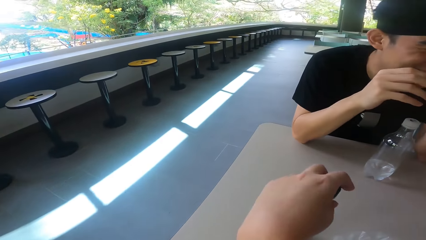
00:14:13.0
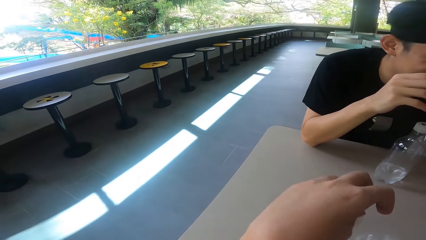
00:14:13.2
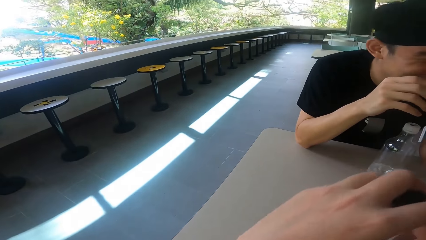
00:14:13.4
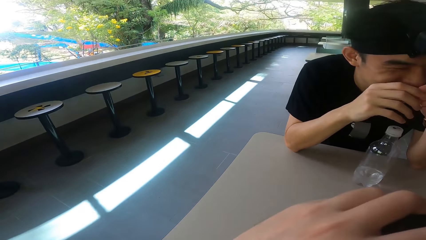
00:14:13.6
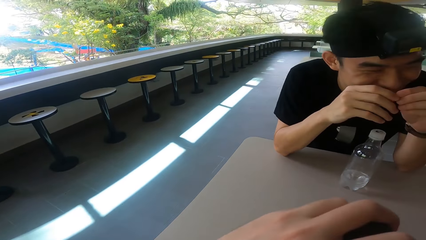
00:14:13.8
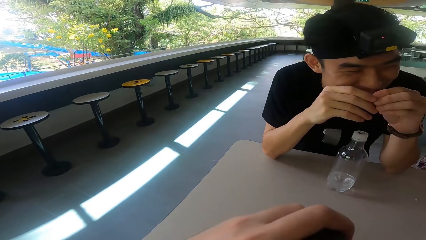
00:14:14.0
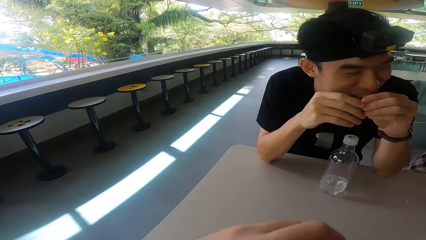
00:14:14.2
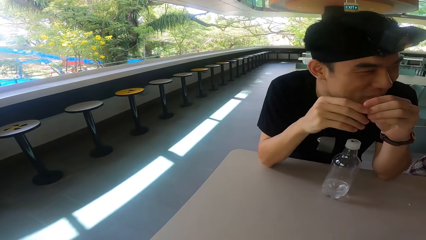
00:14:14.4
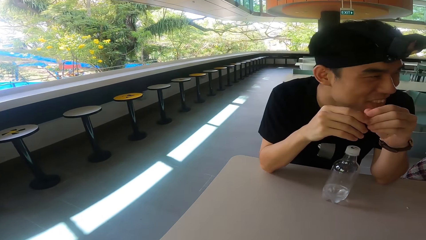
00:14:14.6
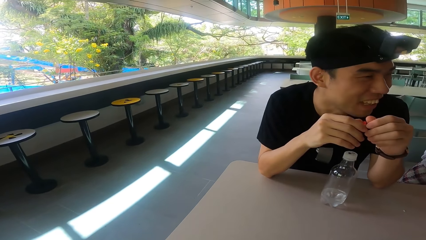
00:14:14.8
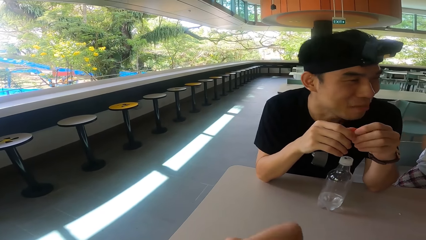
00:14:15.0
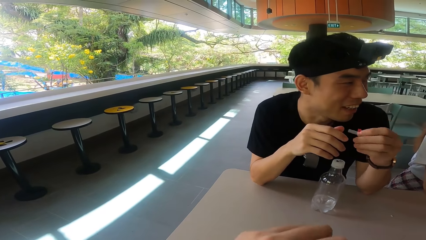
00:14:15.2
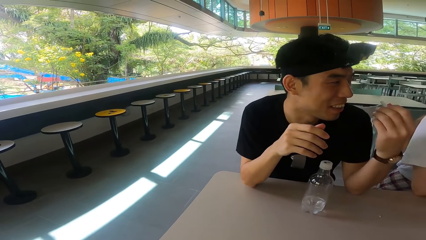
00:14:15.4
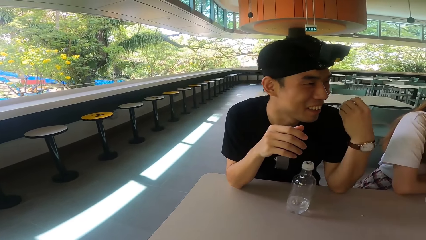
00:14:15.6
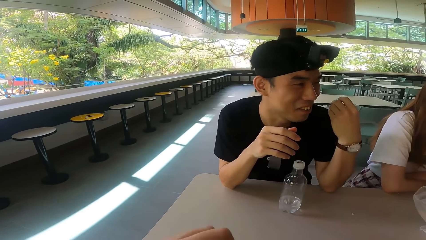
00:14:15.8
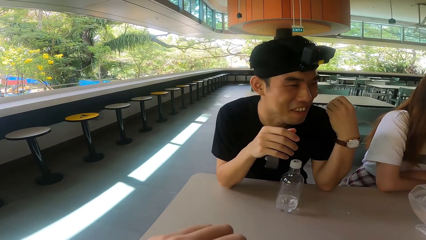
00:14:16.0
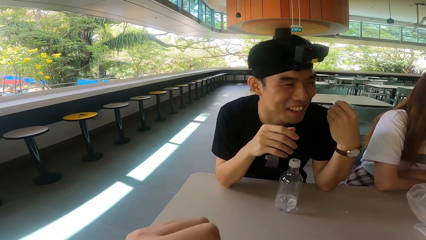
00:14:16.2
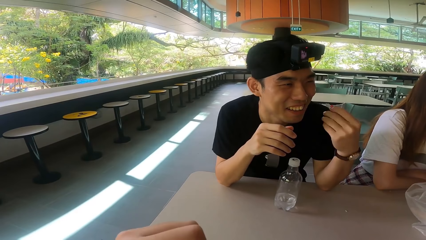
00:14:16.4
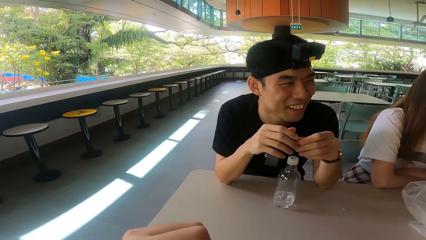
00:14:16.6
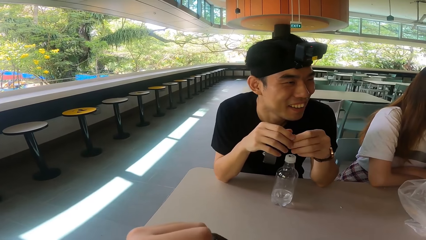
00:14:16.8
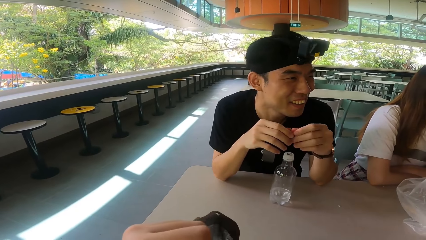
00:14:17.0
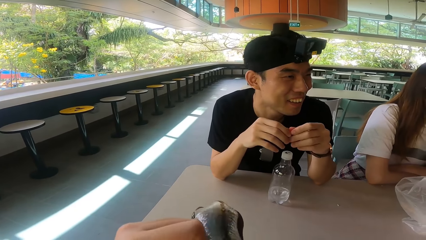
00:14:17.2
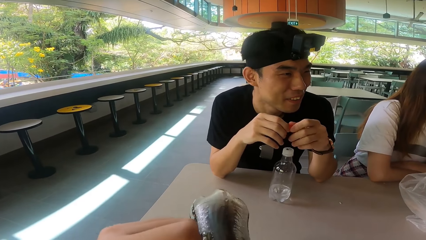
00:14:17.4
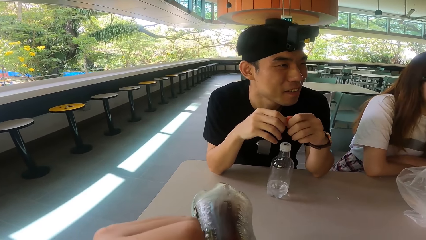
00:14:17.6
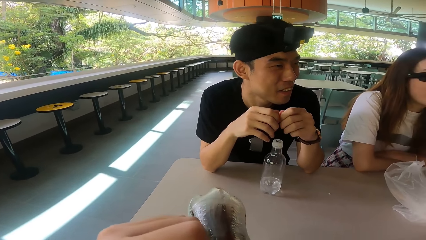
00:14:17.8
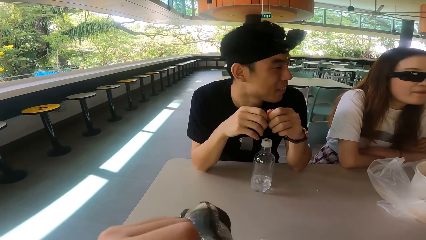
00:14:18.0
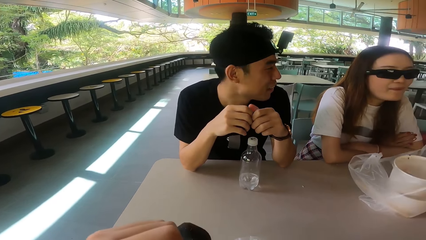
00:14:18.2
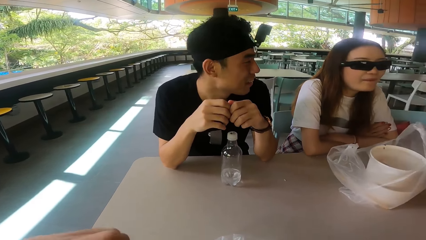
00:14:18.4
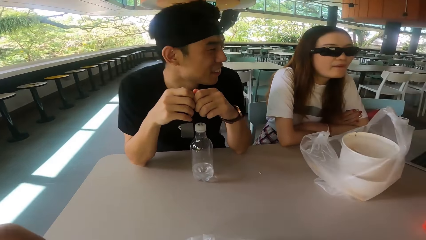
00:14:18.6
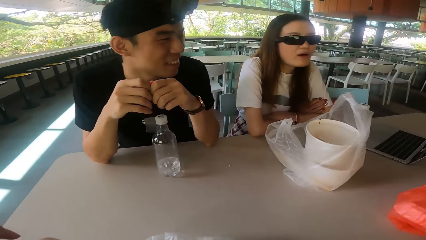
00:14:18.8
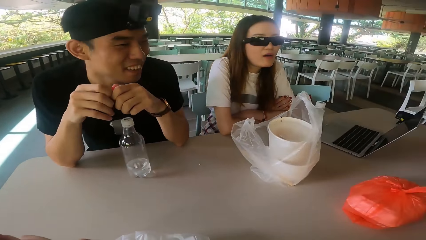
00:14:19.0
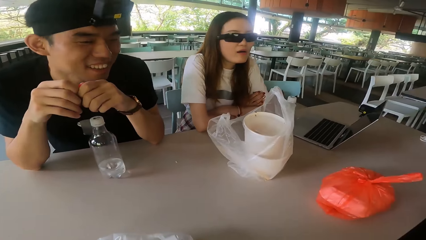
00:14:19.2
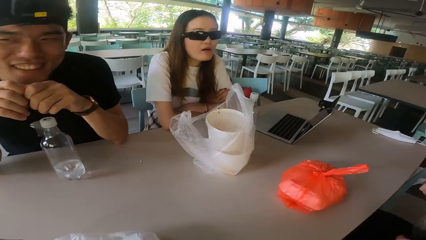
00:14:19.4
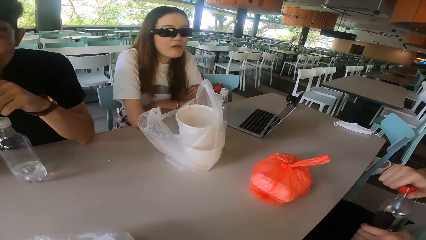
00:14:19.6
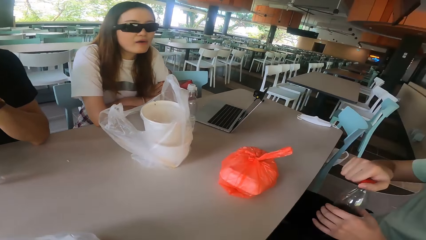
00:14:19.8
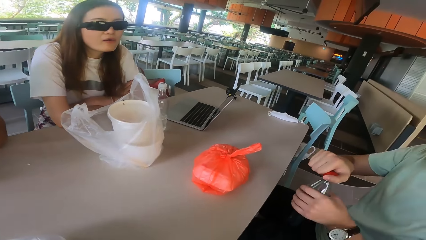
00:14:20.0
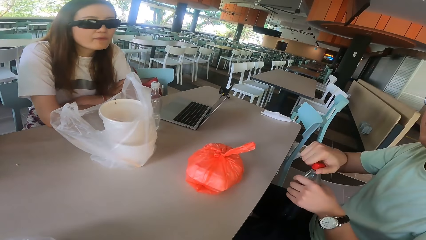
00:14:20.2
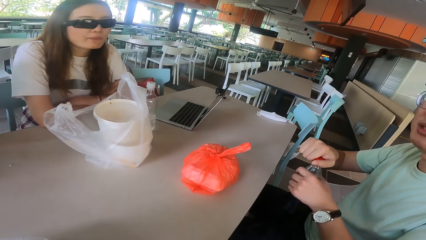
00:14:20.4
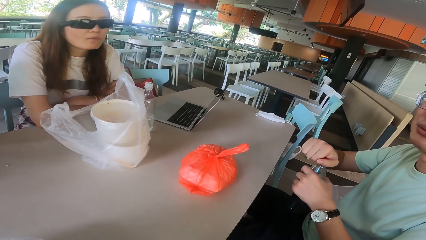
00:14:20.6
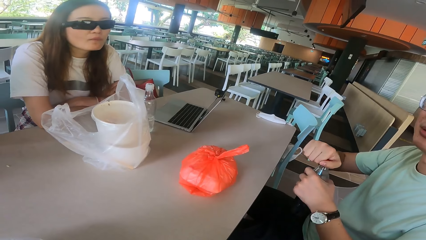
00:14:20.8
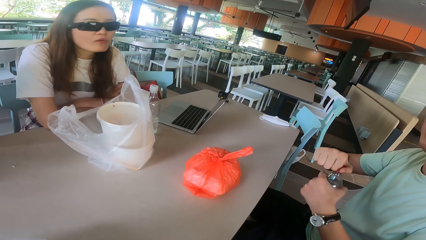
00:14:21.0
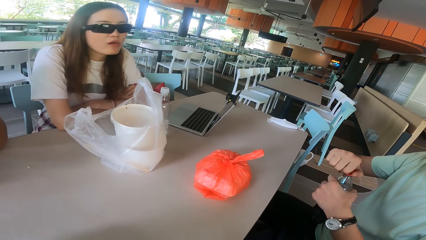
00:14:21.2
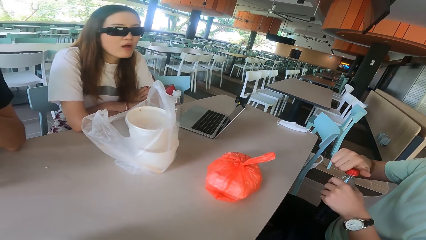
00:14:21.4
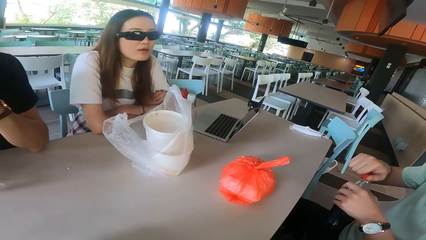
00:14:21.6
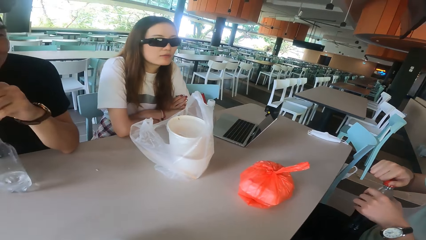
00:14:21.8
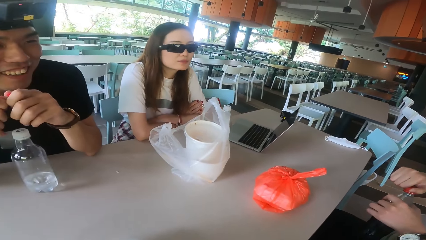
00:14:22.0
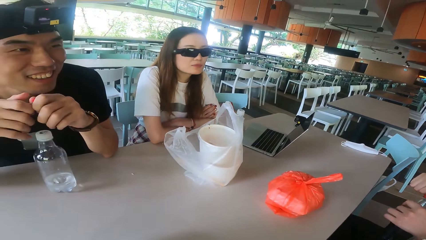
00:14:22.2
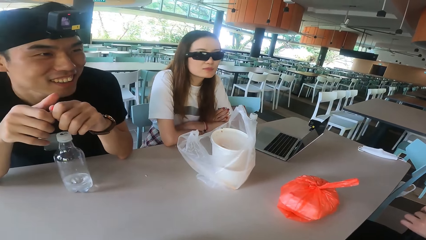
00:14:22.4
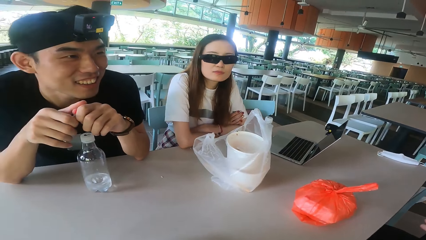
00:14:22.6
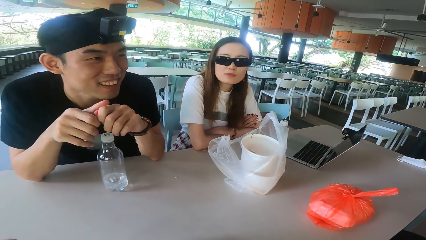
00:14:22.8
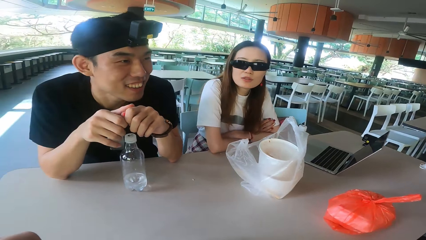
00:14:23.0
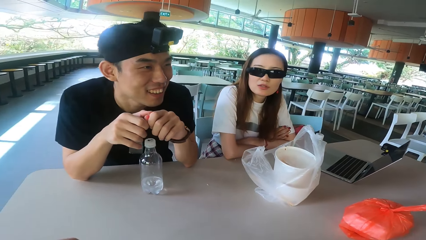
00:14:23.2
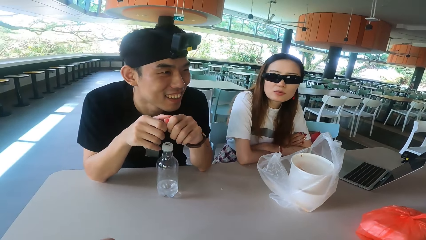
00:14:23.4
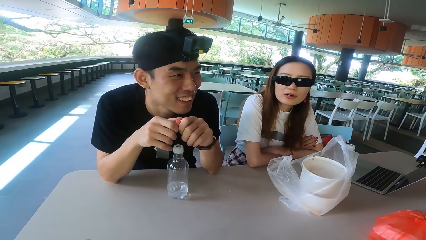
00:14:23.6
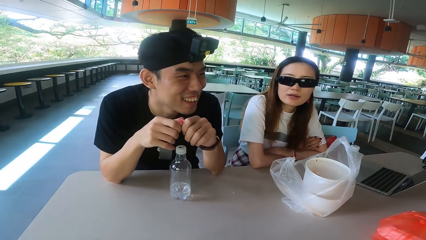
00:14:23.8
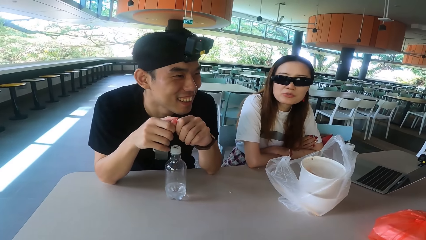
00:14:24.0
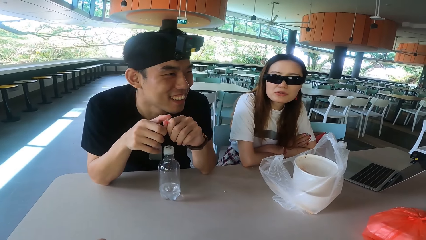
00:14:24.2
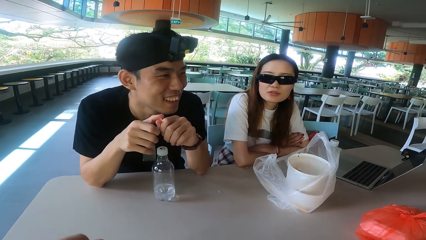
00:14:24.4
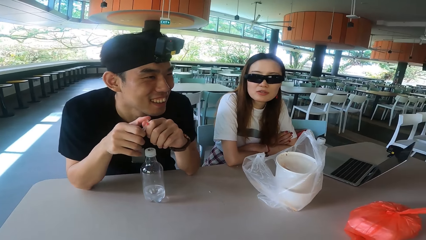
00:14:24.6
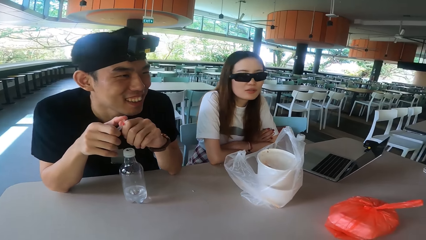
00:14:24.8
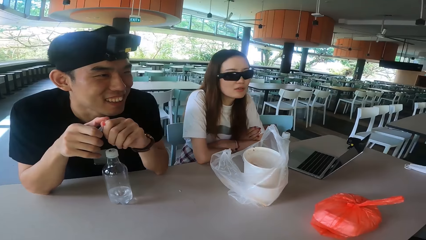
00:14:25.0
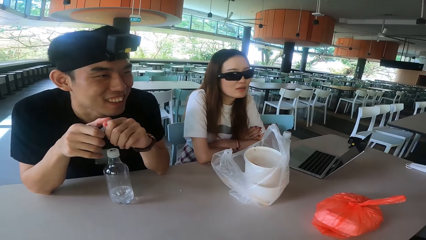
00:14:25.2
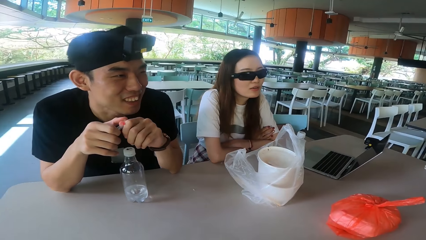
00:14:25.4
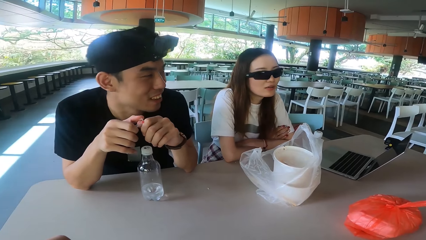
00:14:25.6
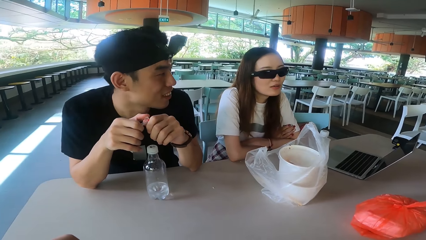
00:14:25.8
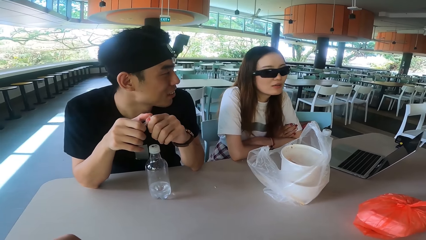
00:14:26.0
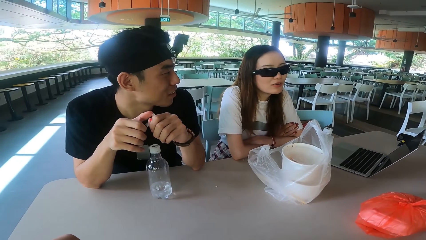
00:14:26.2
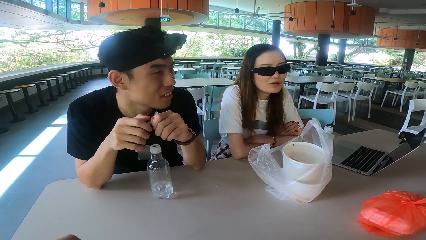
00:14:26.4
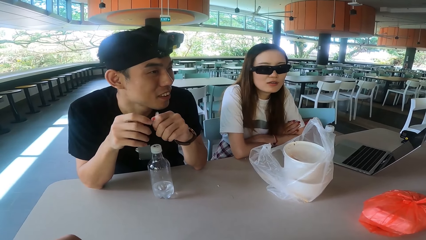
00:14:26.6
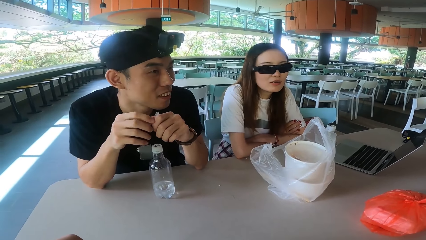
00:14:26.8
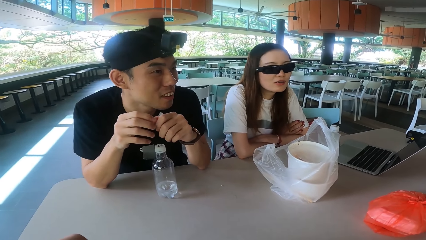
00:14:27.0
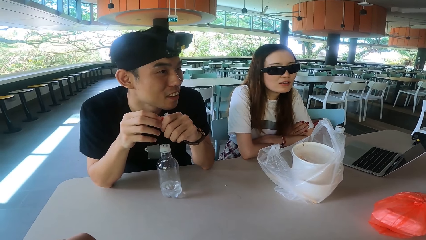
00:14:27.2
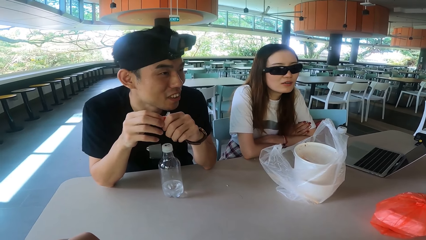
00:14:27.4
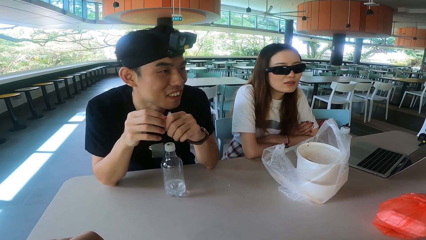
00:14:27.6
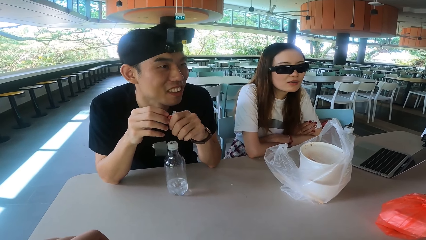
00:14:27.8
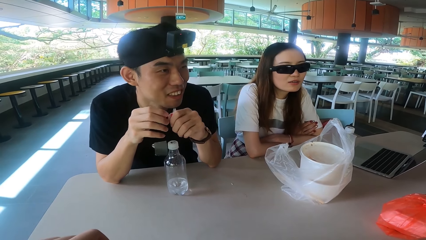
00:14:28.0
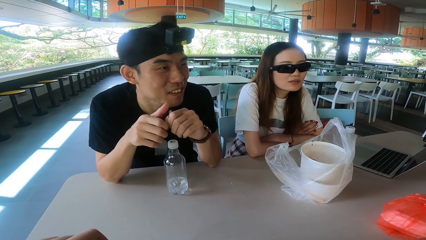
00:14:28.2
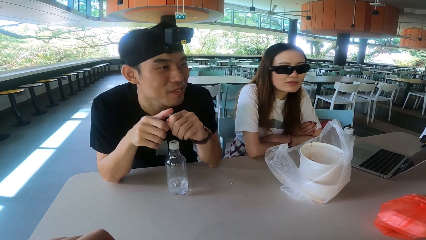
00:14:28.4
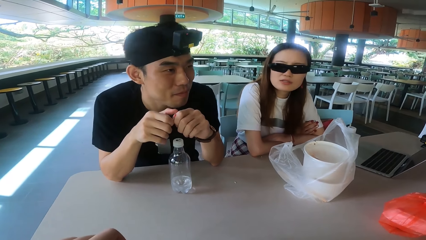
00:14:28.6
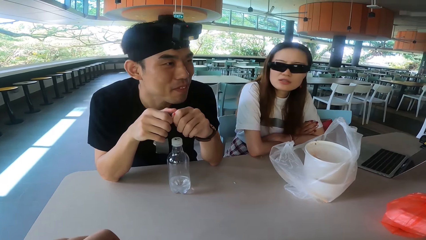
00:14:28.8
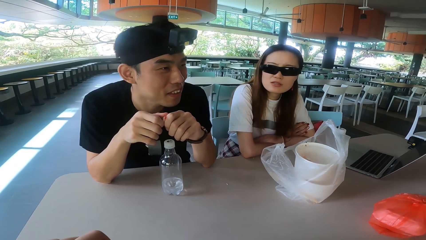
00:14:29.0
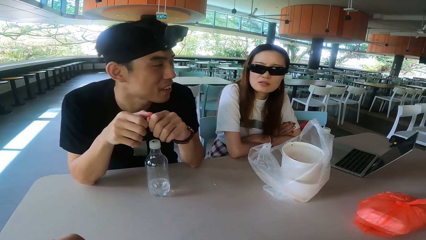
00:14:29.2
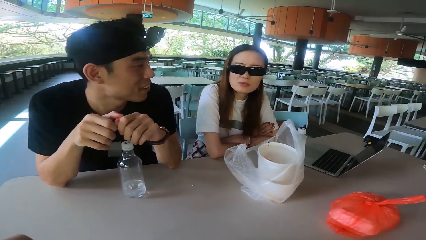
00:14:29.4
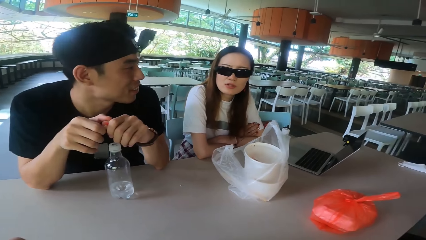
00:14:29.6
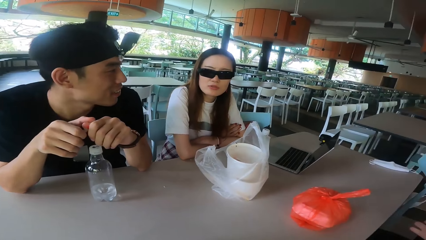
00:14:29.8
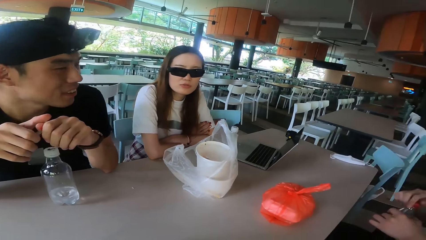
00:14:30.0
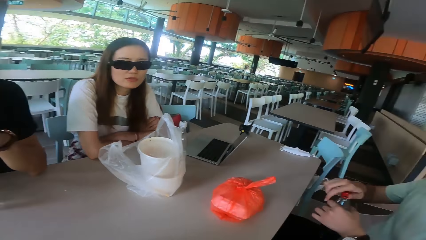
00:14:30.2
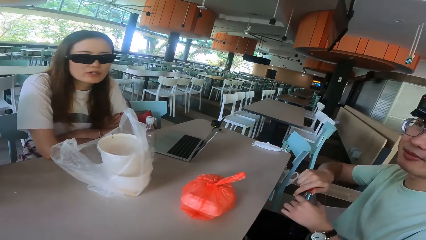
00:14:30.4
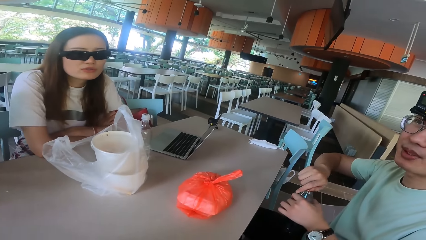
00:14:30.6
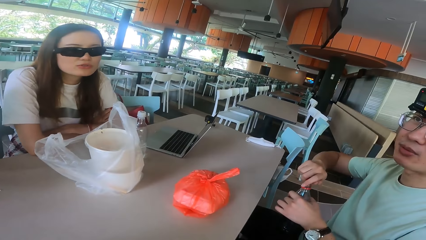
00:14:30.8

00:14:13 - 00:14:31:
A man talks. The camera wearer takes a bottle of soft drink from the table. They open the bottle of soft drink. The man moves the hand. The camera wearer drinks from the bottle of soft drink. Another man opens the bottle of soft drink. The camera wearer talks to each other on the table. The first man talks.
